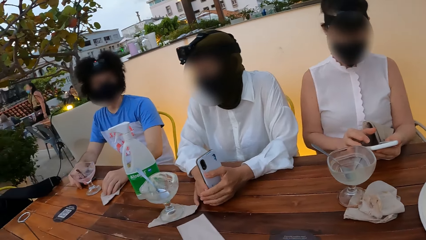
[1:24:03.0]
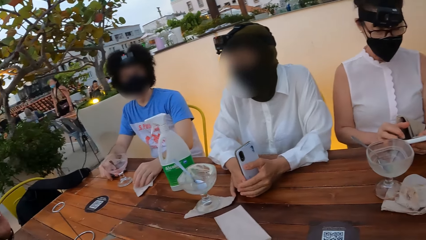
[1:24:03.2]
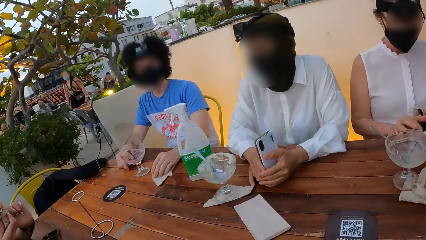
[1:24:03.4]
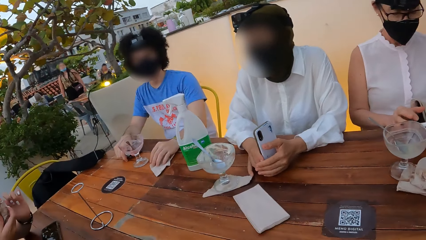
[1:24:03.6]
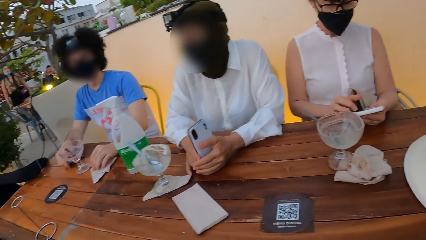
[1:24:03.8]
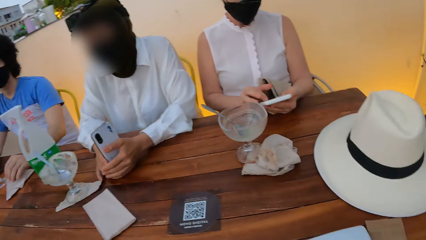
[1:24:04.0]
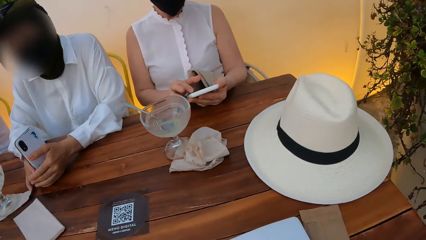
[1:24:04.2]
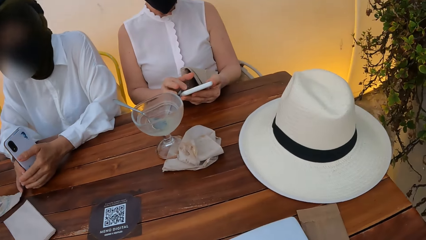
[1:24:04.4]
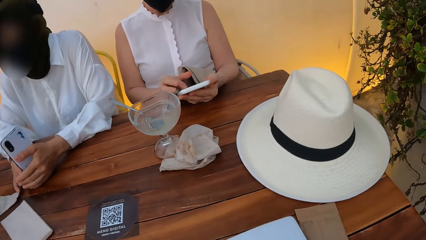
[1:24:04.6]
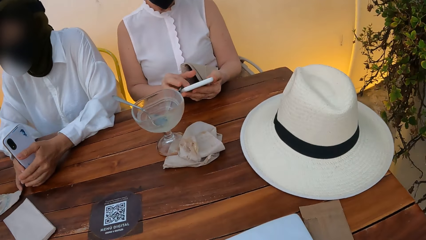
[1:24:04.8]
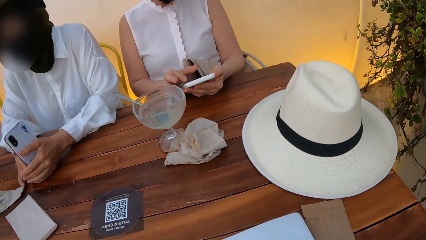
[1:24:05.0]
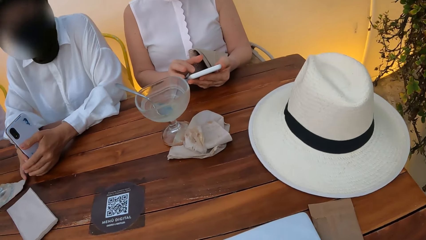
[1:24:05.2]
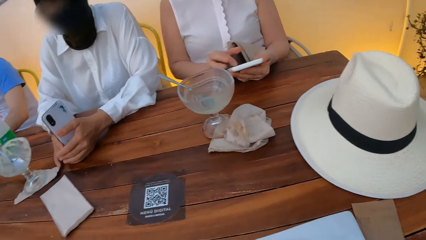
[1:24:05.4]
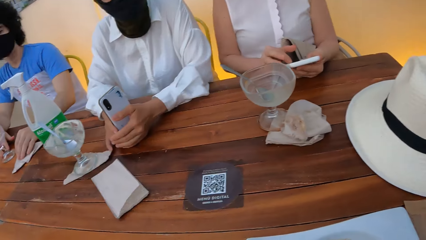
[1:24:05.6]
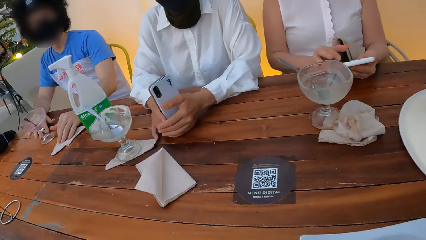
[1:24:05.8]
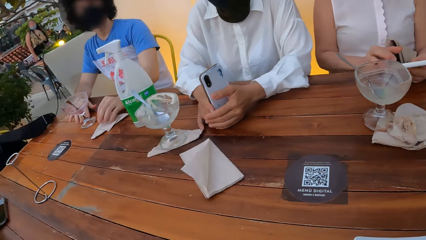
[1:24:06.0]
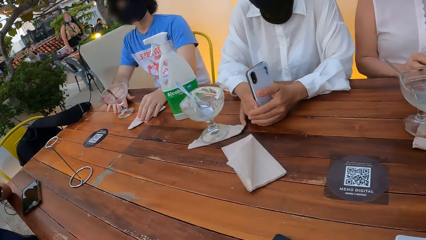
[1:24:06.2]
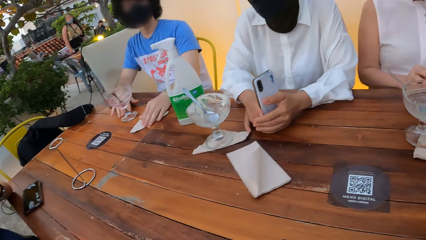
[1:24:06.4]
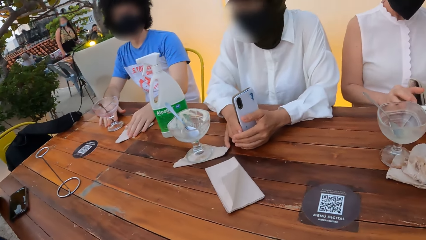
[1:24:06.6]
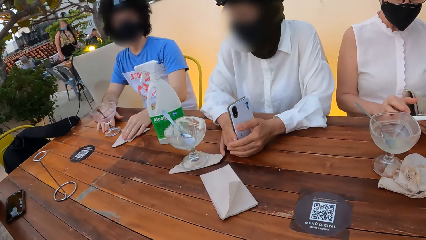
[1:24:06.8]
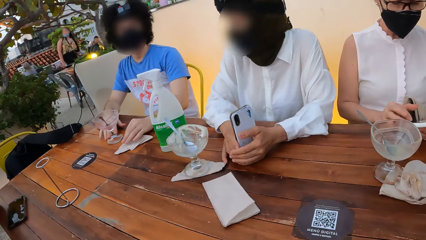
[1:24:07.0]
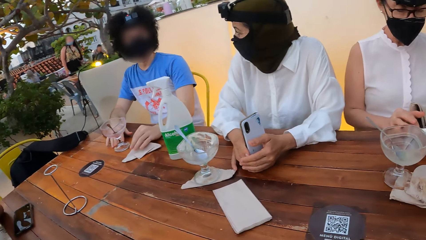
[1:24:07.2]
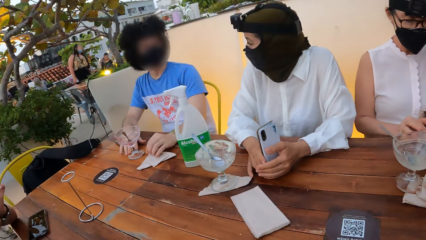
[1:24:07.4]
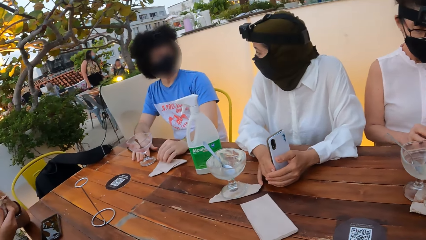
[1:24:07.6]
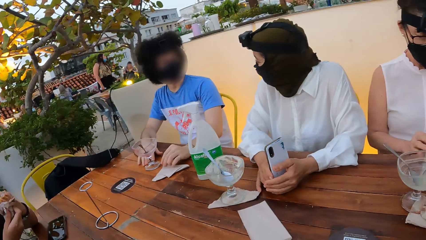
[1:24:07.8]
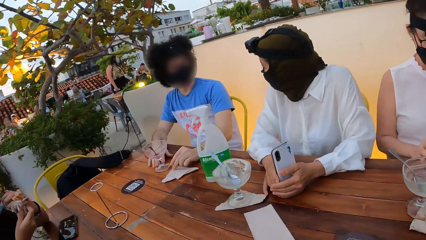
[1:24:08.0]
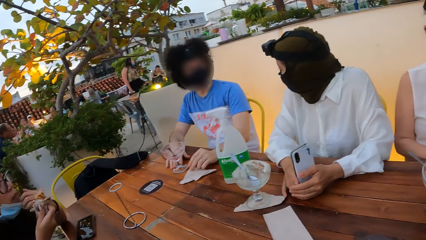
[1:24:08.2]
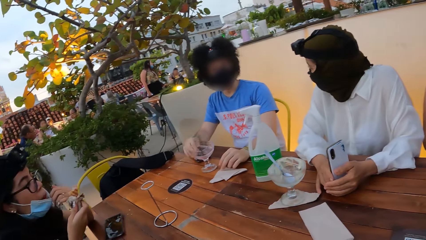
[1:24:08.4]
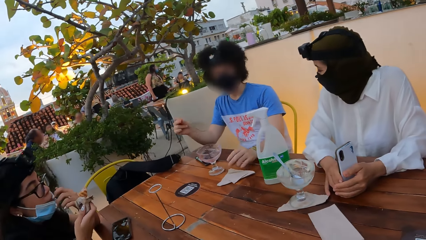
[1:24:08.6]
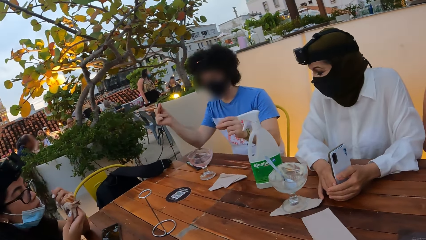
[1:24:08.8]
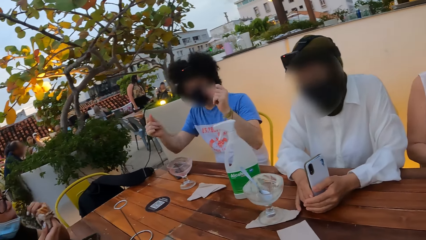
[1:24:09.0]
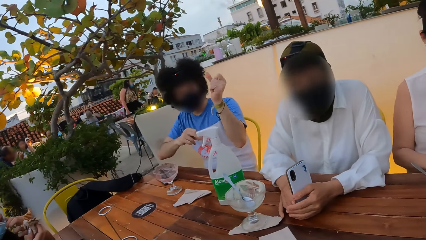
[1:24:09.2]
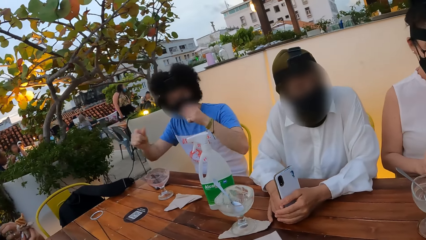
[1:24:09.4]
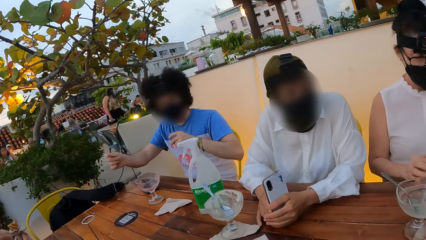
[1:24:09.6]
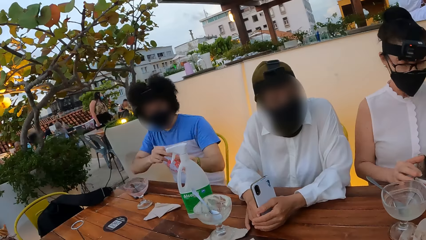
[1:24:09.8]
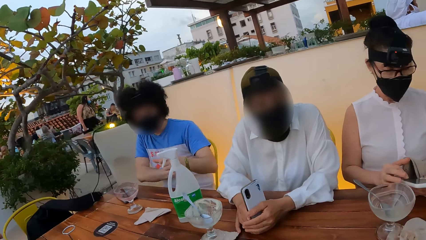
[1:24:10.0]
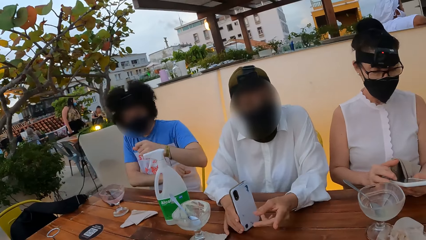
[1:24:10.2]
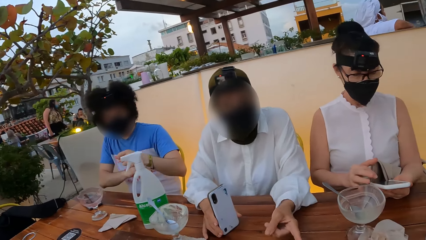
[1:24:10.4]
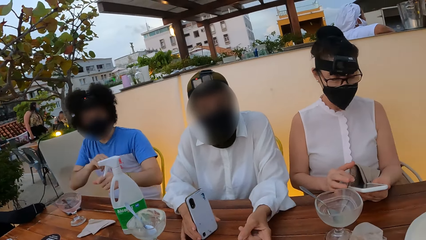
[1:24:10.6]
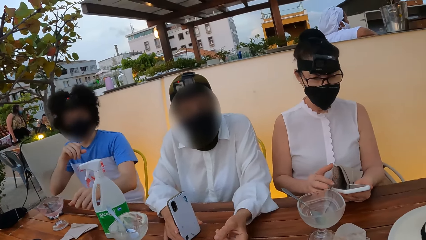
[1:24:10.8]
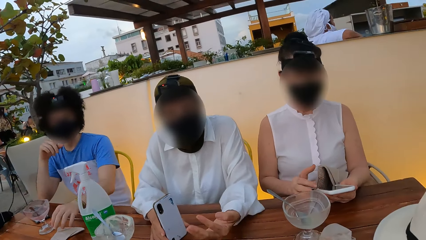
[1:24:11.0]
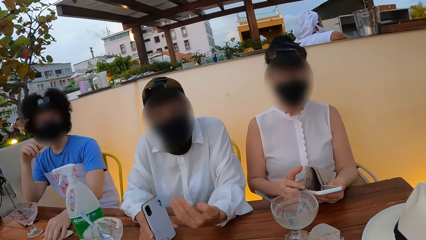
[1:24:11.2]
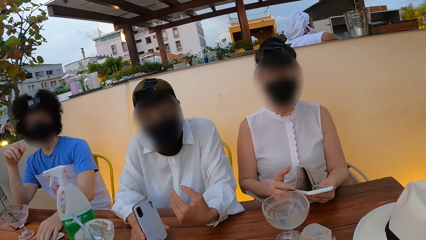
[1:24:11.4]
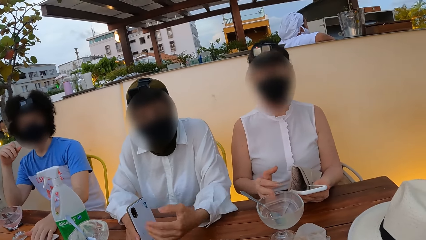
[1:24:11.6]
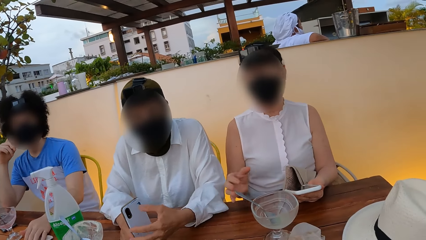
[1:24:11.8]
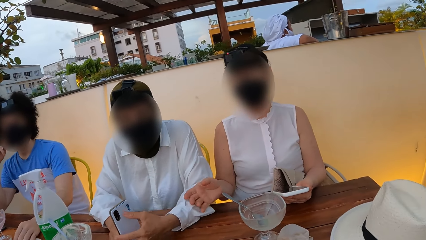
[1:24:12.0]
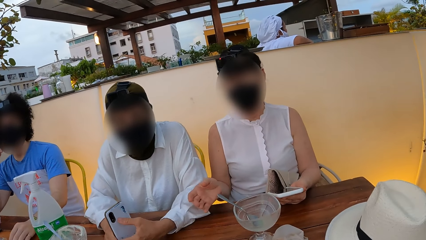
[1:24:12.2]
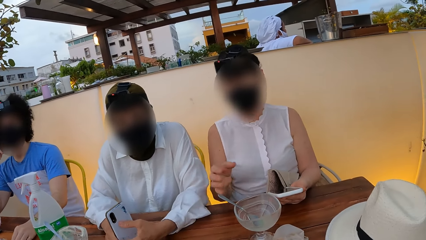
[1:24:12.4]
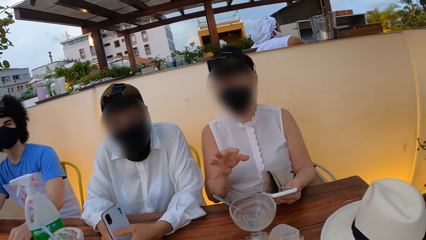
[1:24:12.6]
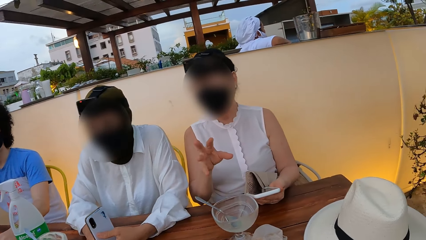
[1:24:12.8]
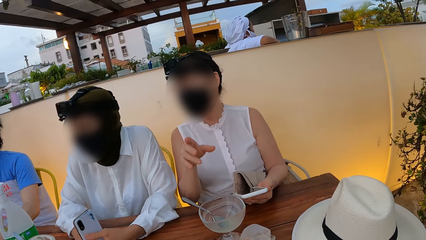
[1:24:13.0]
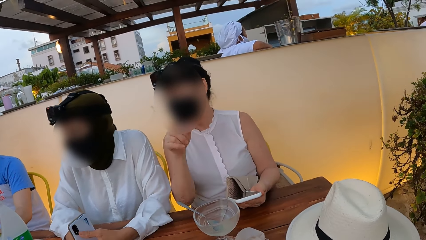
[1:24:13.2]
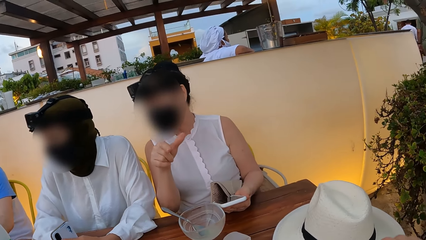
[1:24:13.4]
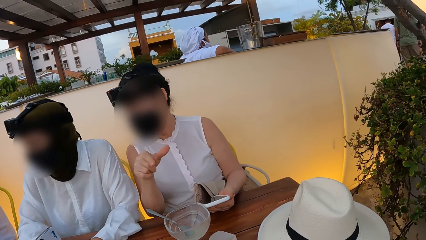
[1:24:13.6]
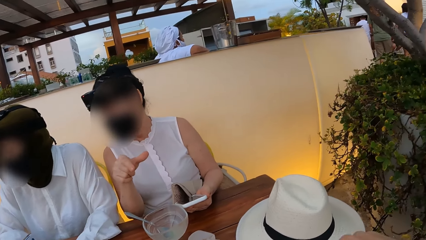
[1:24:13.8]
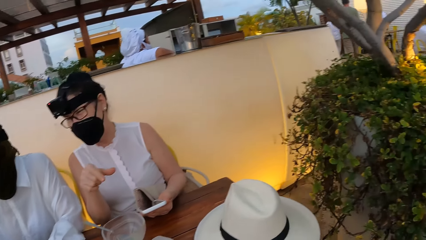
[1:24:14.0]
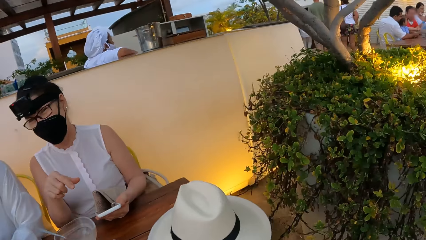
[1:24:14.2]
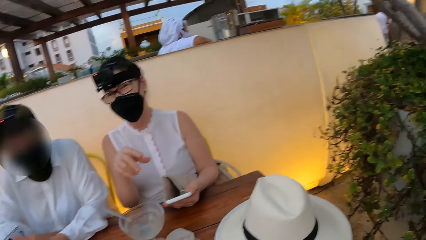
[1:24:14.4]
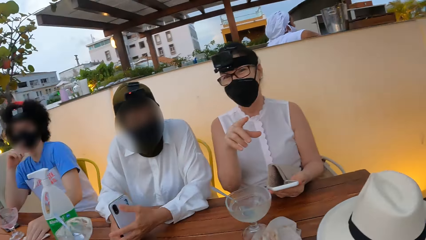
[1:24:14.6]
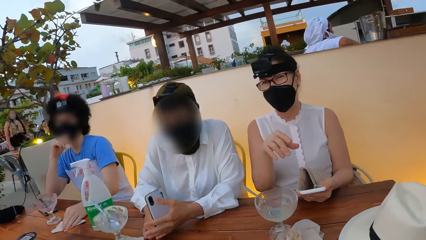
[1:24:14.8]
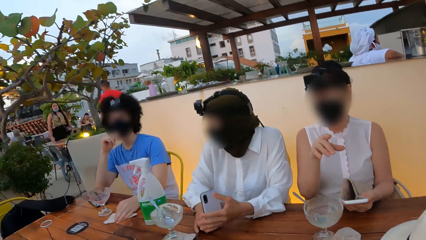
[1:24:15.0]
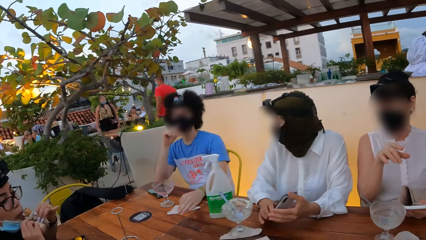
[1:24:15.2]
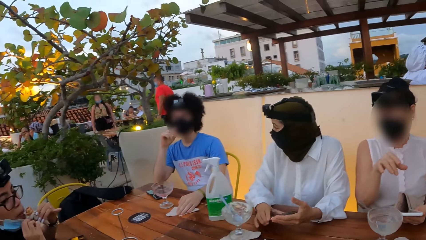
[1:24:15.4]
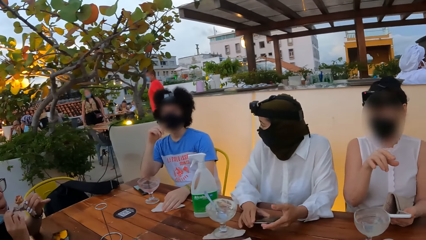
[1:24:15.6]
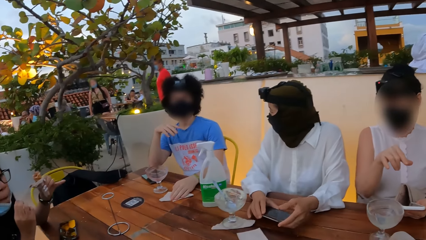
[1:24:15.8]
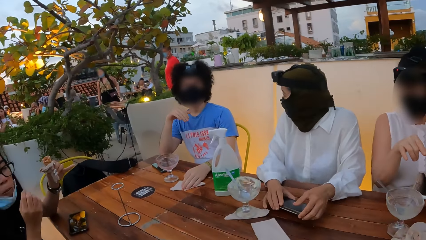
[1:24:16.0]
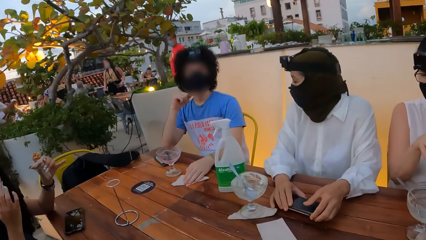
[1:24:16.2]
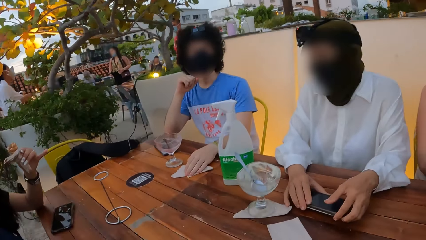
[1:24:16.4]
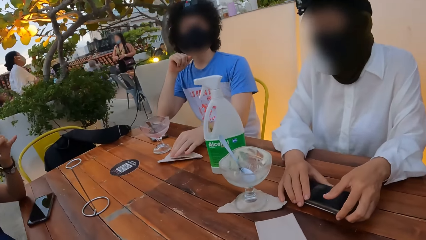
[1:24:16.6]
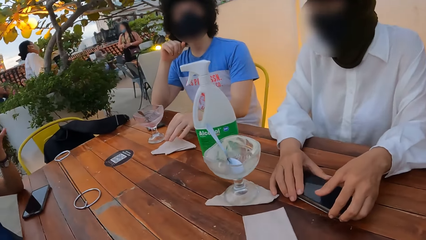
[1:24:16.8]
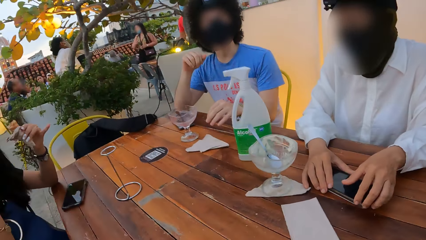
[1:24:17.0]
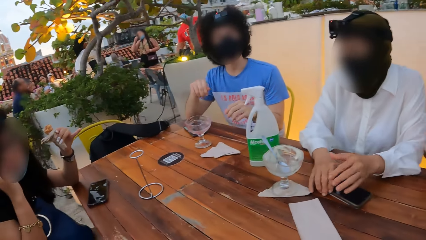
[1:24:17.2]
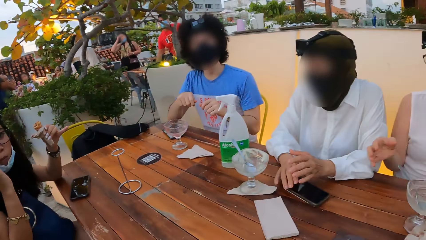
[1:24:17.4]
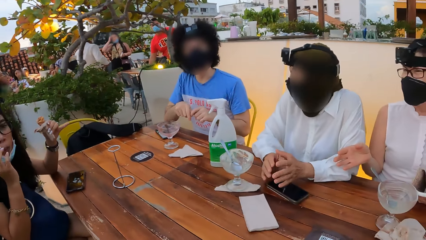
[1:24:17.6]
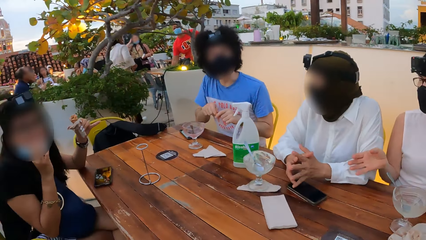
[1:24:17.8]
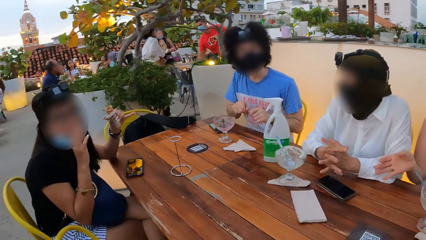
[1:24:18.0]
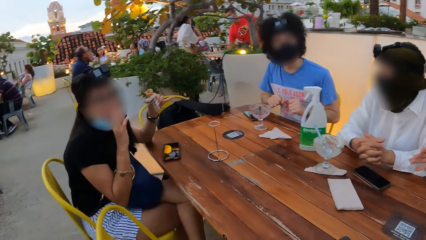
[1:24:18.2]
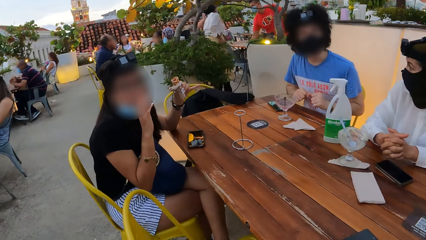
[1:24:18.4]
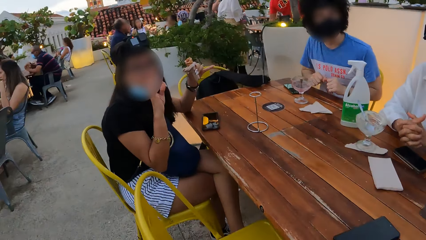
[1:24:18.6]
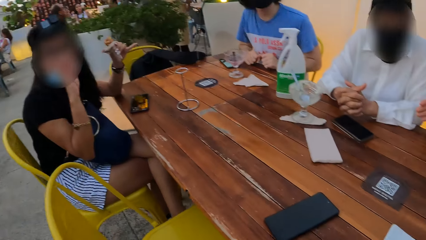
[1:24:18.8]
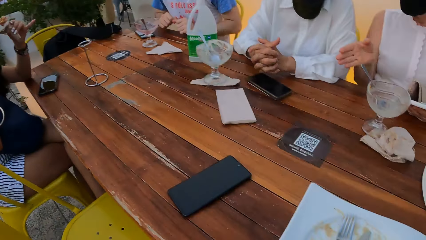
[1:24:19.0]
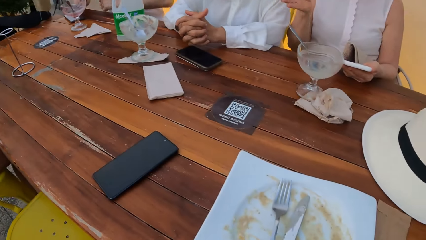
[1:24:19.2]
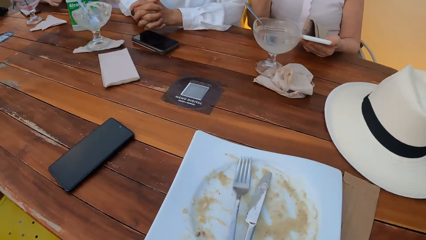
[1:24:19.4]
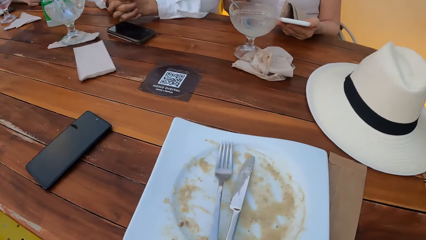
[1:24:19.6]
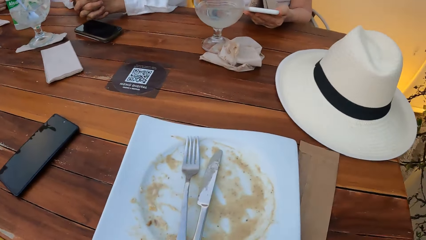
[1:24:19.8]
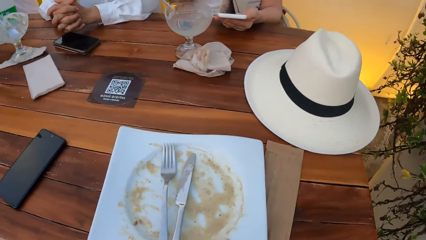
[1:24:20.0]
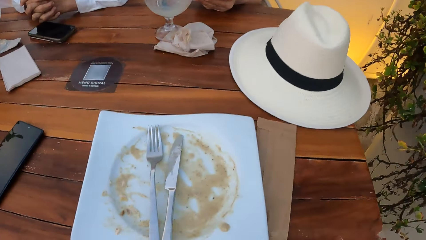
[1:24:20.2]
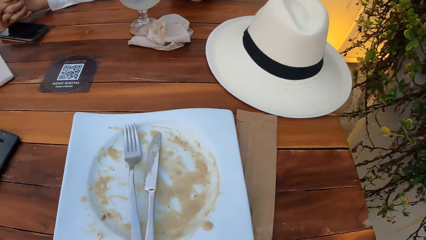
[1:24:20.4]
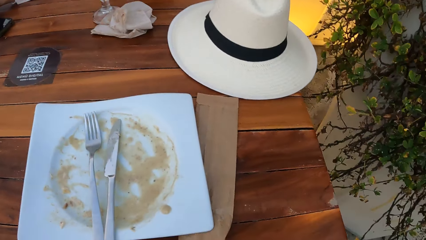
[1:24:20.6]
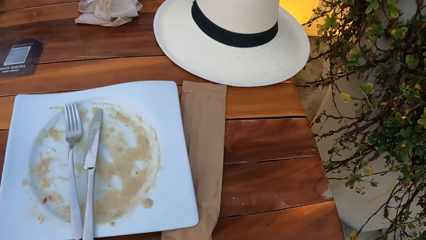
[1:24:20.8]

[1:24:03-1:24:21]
A person puts the phone on the table.
